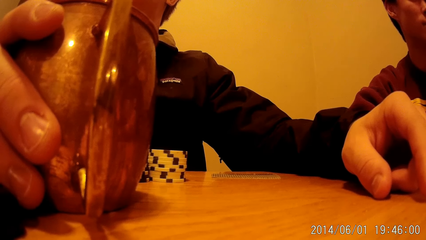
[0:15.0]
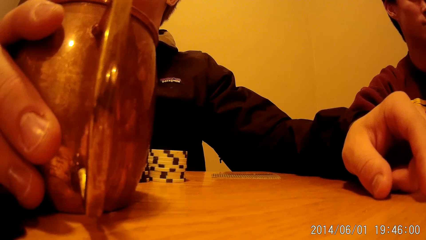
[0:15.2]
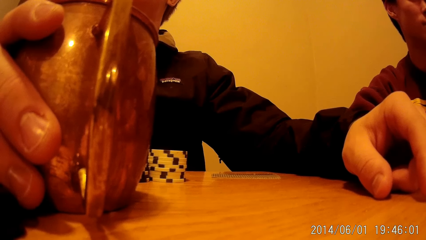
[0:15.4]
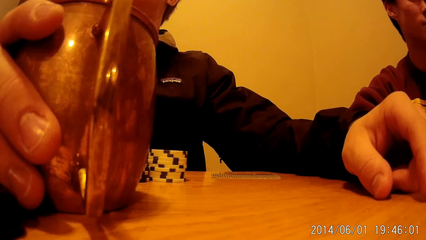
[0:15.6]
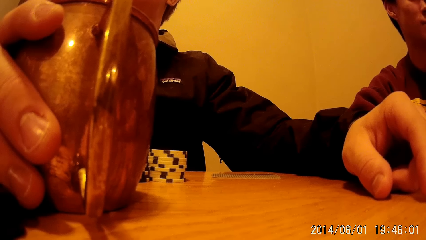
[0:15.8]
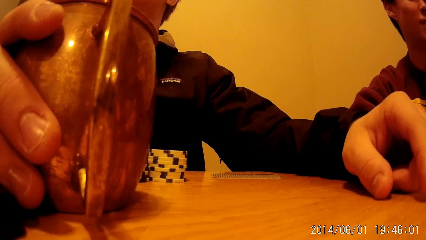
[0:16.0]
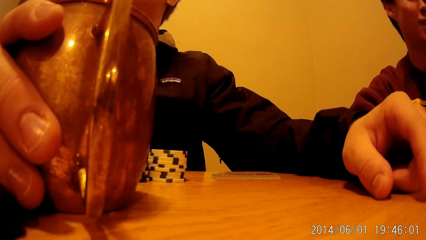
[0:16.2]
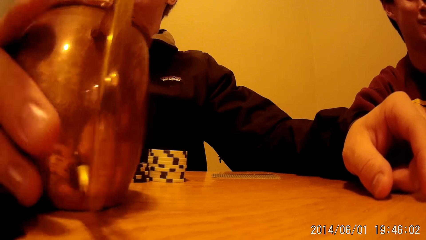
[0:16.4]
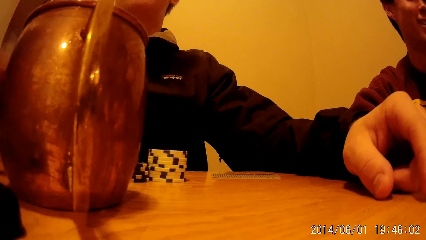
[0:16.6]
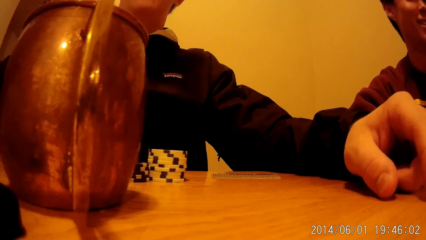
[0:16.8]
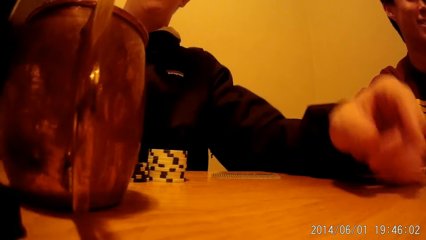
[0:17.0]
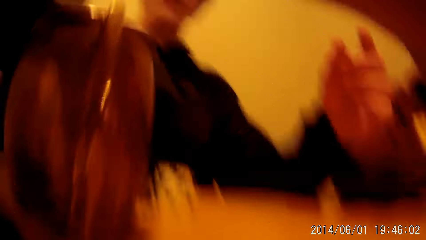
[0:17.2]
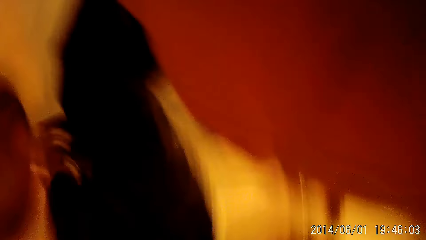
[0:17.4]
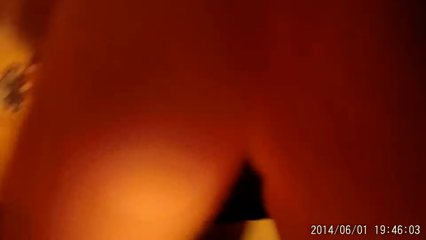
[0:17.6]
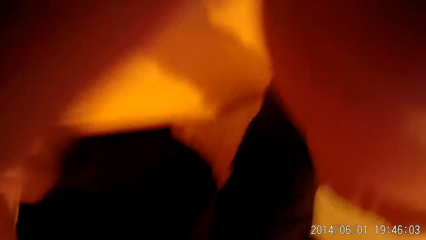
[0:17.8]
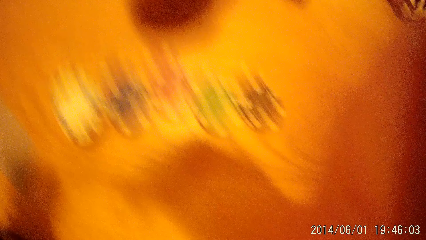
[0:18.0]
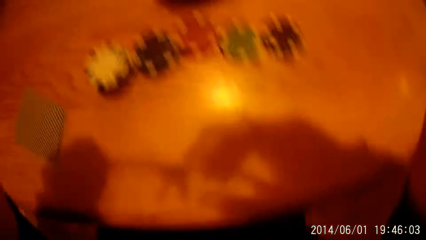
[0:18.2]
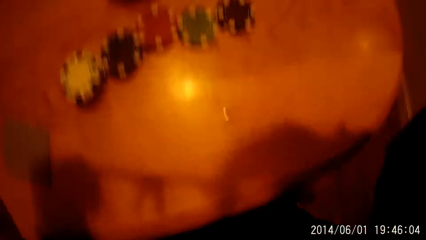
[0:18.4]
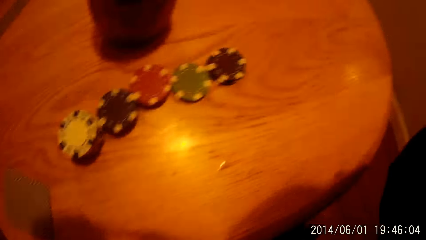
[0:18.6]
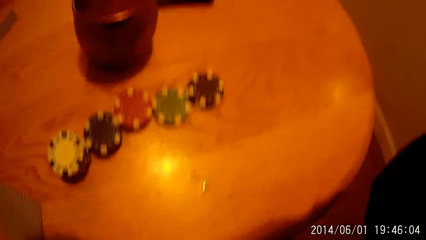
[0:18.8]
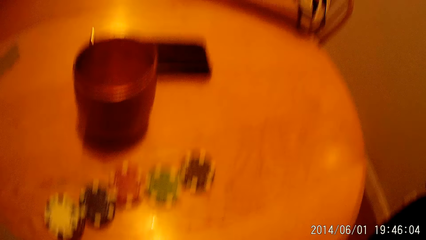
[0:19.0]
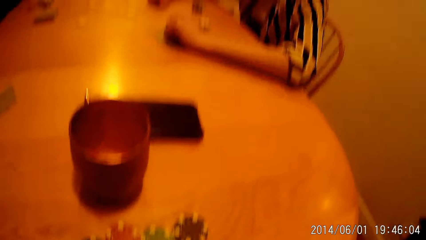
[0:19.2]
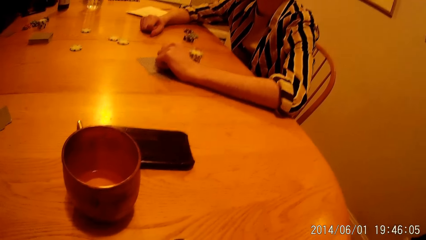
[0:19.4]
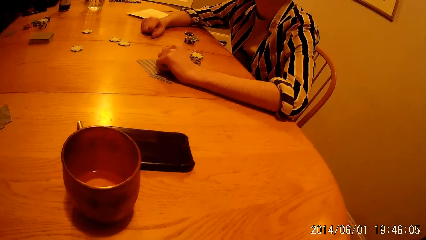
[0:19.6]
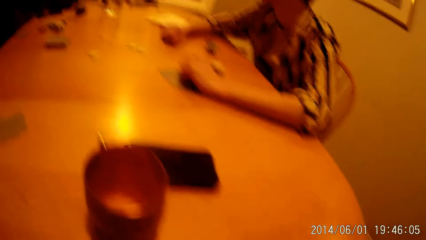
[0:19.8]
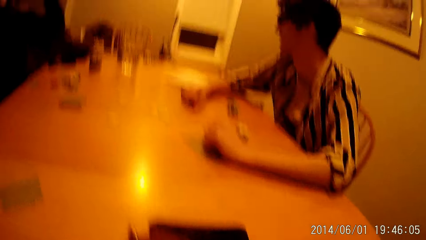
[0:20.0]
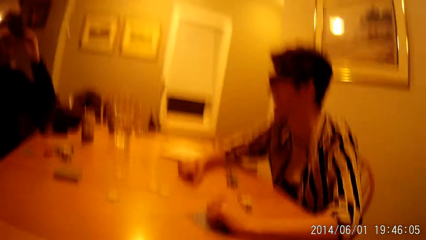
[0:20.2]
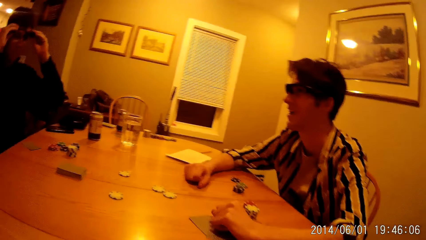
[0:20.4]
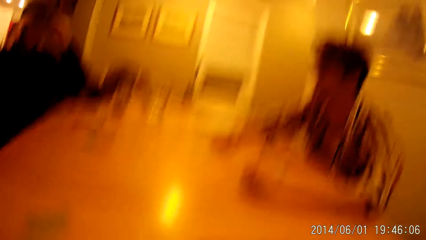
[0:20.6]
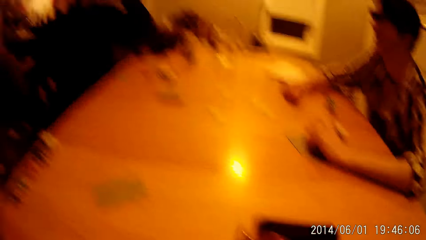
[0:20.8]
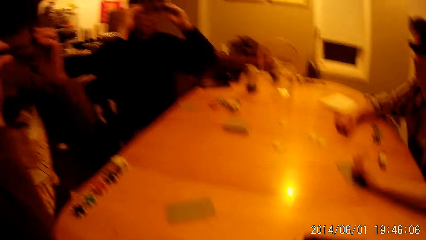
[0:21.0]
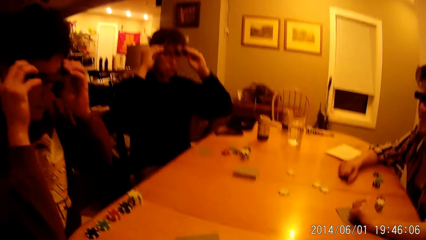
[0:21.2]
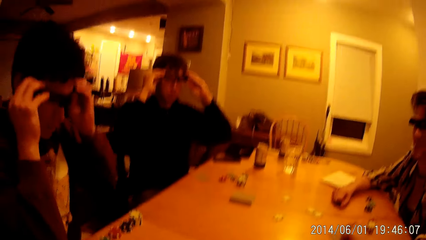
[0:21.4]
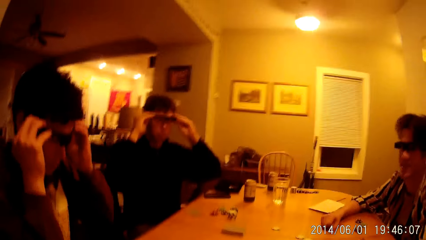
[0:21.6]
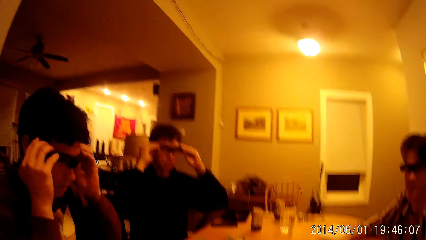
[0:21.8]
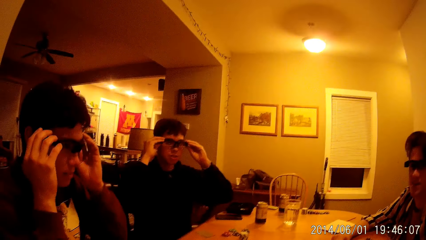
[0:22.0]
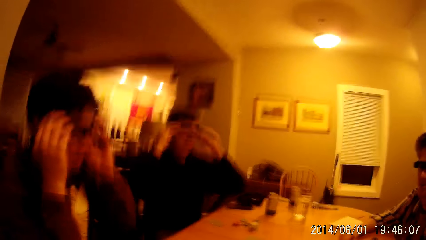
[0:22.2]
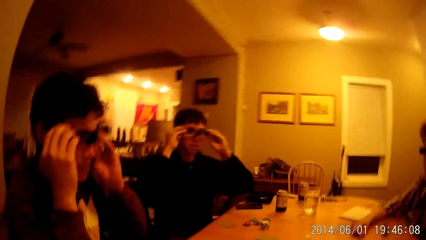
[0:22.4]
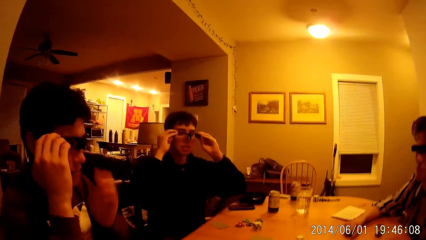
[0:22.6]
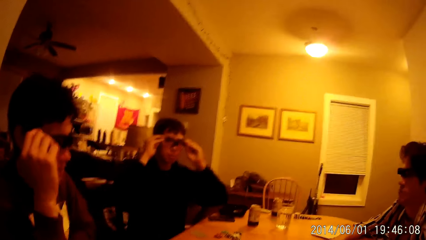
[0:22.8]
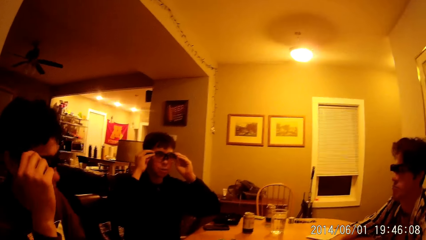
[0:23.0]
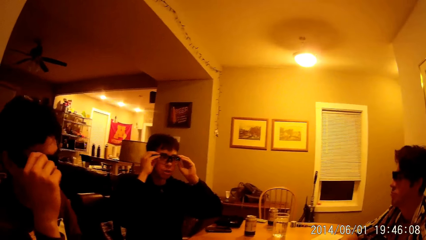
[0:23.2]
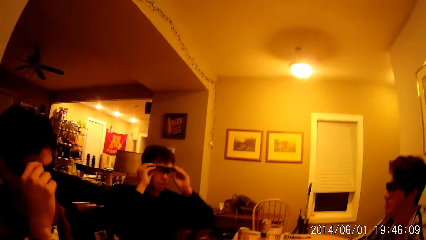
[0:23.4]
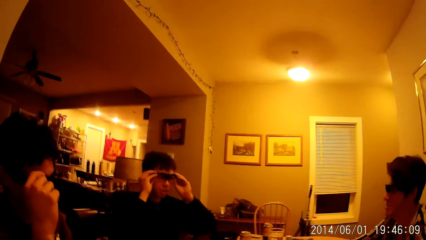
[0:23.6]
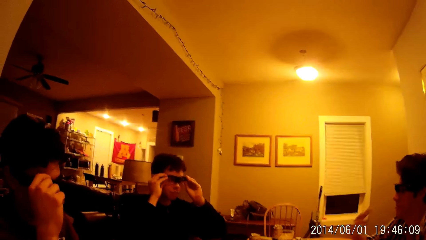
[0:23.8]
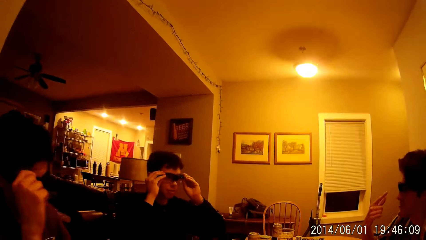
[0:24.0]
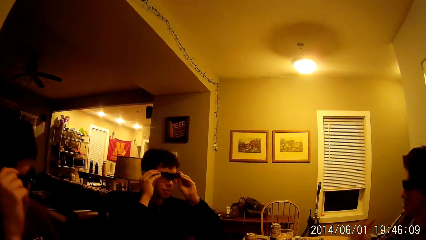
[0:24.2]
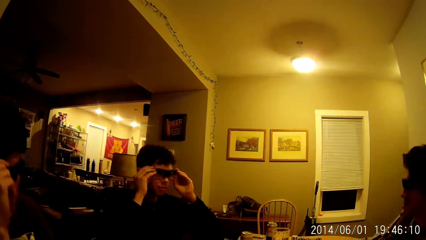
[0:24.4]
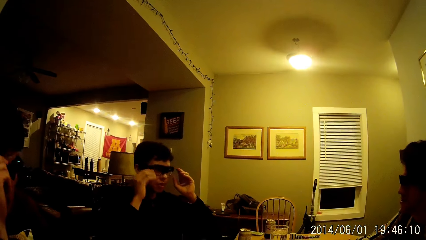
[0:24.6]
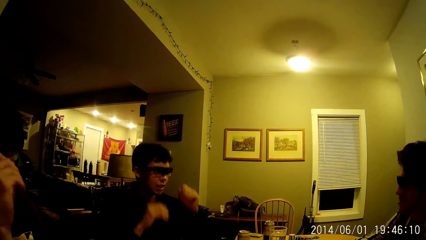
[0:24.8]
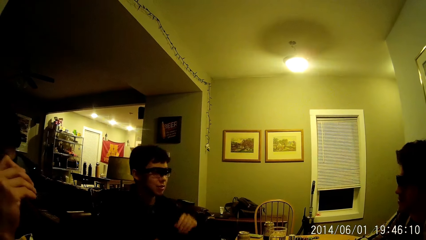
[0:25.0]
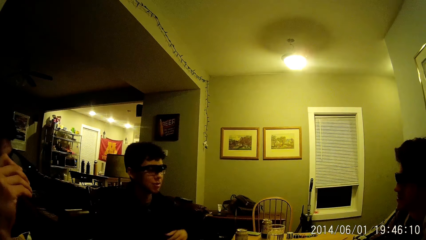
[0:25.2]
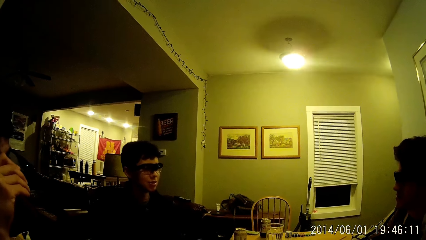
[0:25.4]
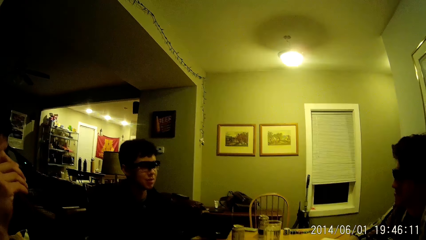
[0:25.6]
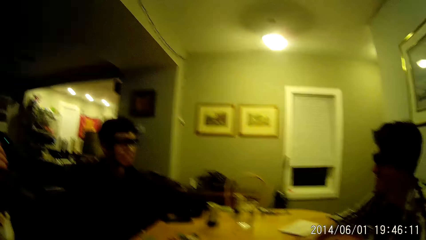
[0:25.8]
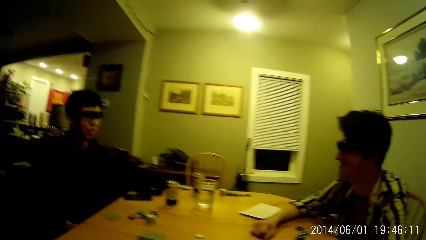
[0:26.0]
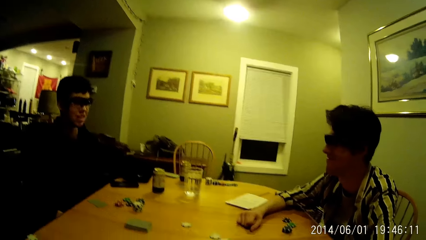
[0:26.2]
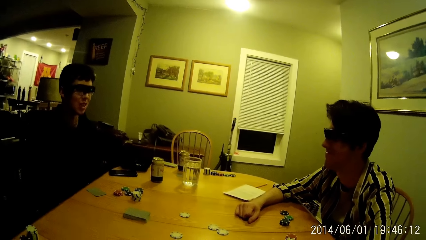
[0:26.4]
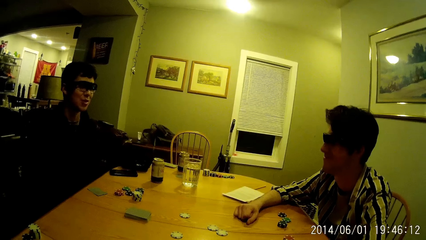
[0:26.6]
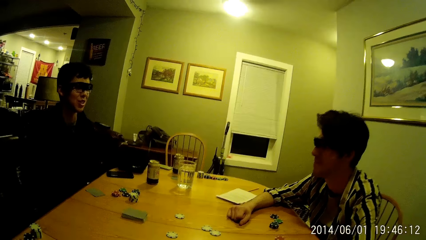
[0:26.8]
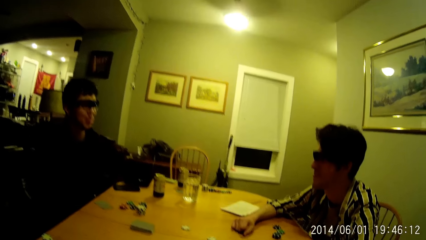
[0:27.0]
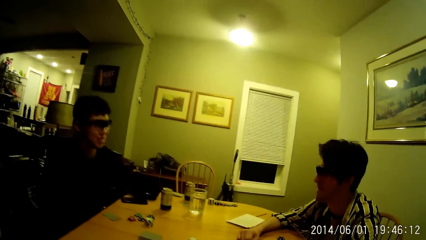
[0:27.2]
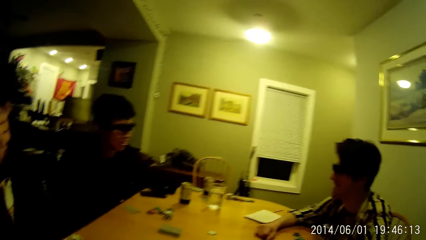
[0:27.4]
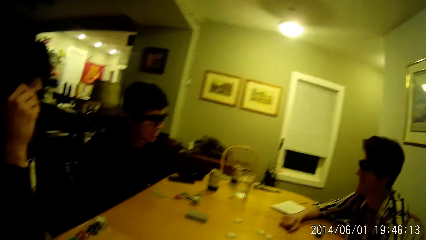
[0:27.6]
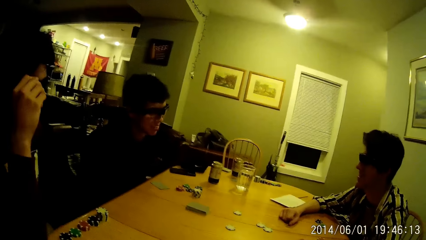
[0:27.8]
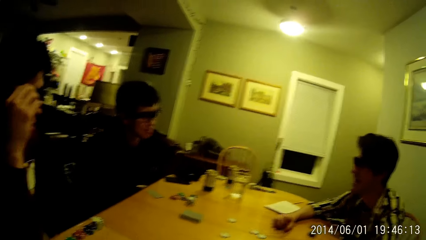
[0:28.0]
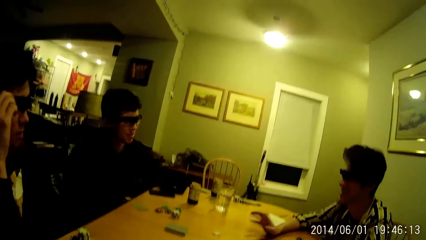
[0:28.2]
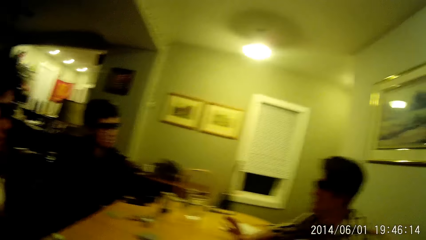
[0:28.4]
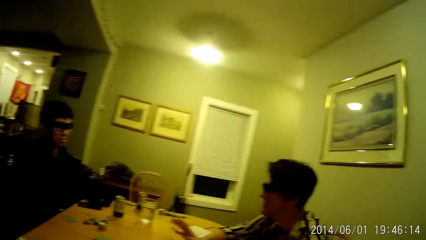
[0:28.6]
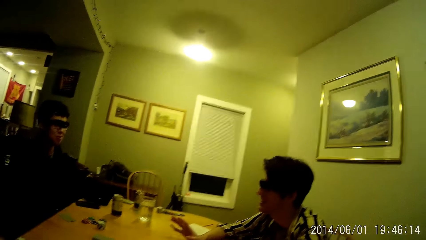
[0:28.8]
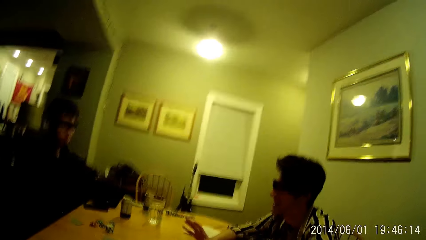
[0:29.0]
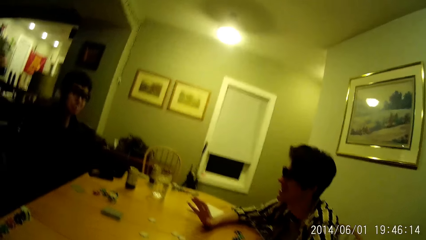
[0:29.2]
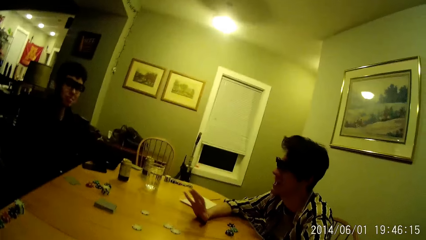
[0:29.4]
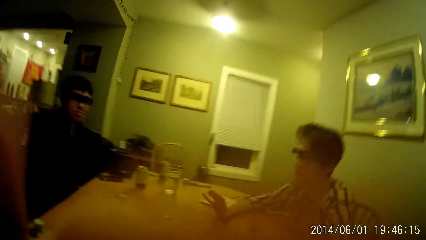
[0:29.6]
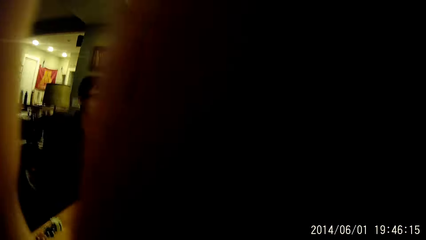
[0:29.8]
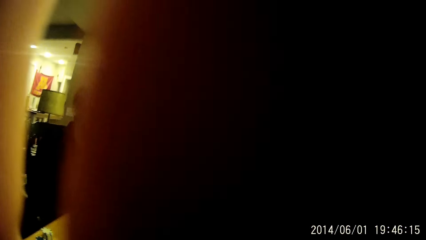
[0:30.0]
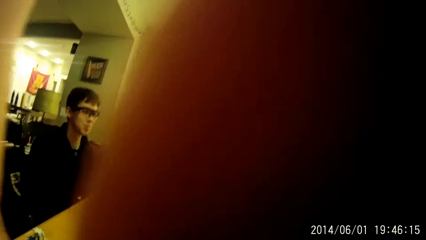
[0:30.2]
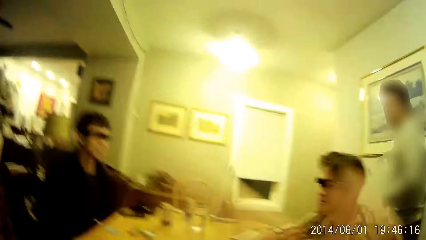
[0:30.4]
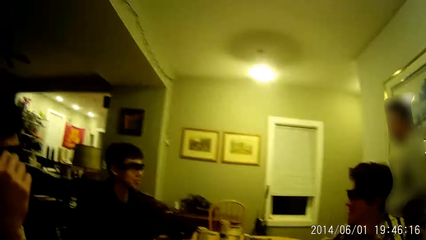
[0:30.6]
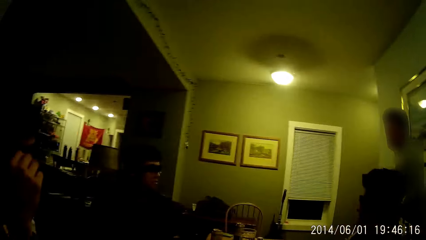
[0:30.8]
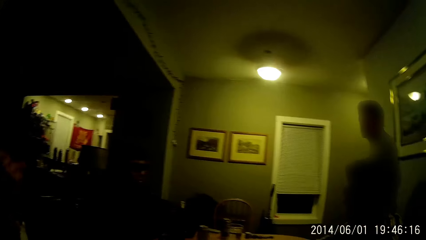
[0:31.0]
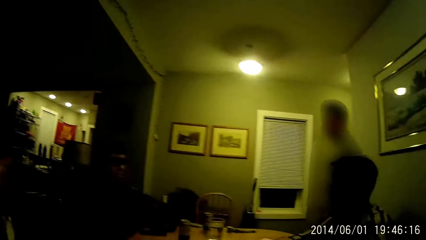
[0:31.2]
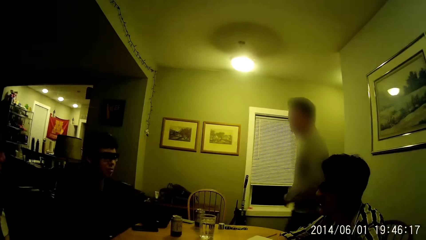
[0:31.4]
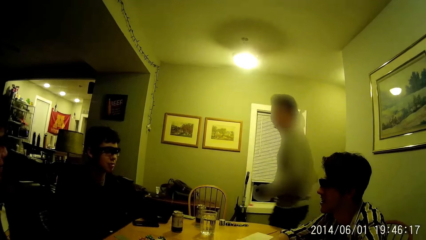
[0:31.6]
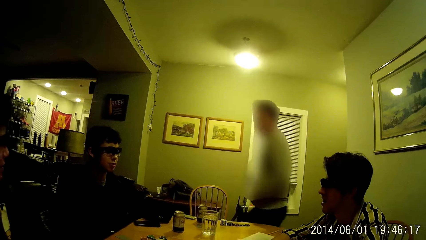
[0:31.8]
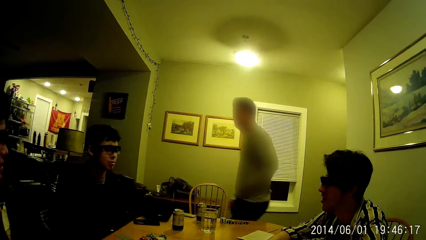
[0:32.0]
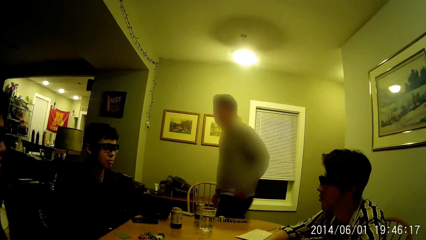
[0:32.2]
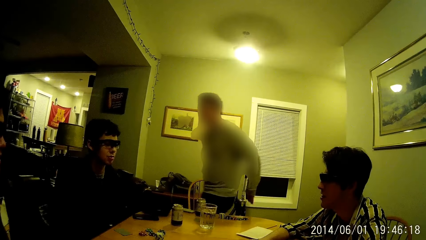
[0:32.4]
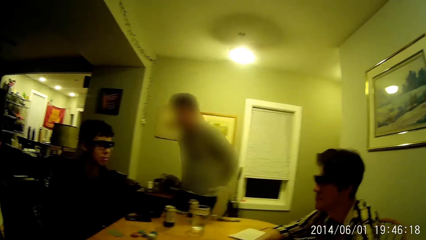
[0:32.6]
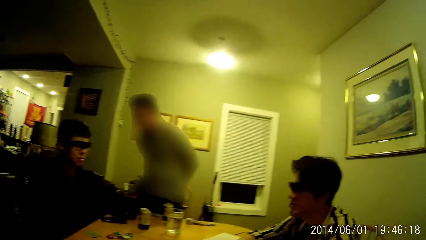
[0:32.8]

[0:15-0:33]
A man releases the cup in his right hand. The man touches the camera wearer's pair of glasses with his right hand. The camera wearer picks up the camera. He wears the camera. Another man adjusts his pair of glasses with both hands. The first man adjusts his pair of glasses with both hands. The first man removes his left hand from his pair of glasses. The other man removes his hands from his pair of glasses. The first man removes his pair of glasses using his right hand. The camera wearer touches his pair of glasses with his left hand. A third man walks into the room. The first man touches his pair of glasses with his right hand.
